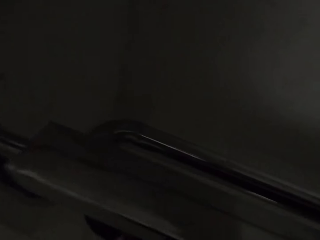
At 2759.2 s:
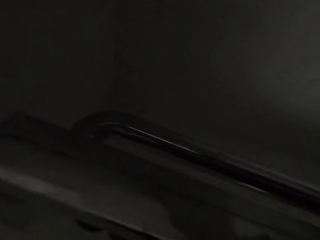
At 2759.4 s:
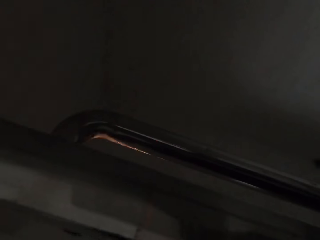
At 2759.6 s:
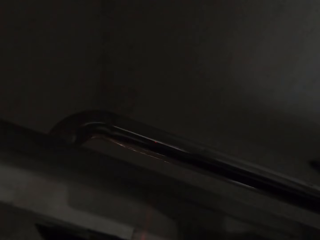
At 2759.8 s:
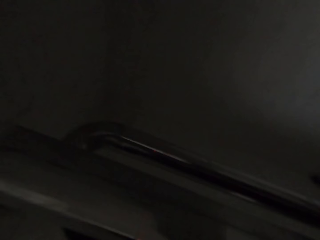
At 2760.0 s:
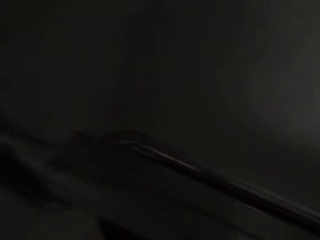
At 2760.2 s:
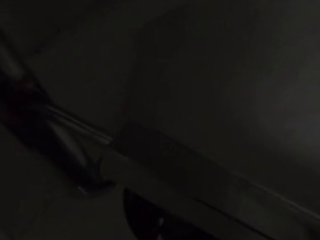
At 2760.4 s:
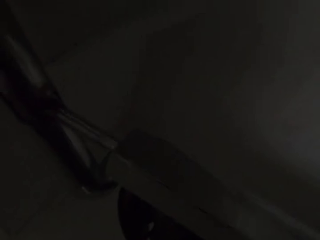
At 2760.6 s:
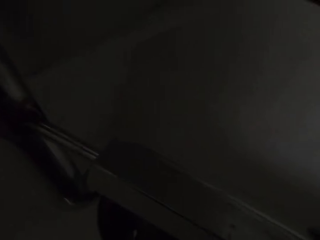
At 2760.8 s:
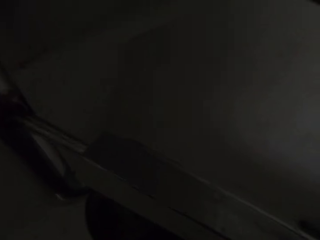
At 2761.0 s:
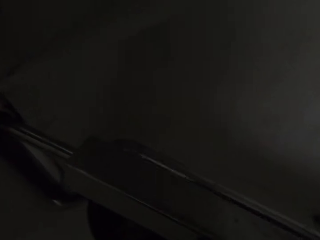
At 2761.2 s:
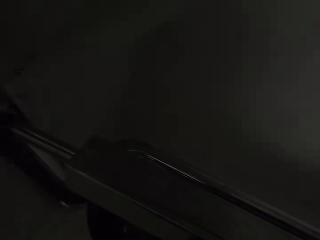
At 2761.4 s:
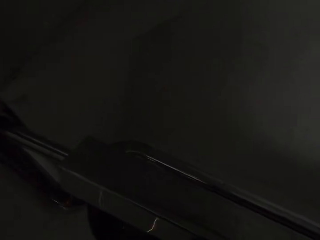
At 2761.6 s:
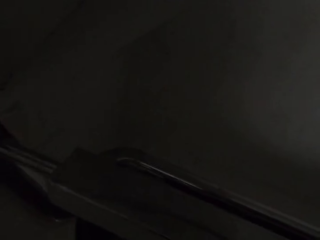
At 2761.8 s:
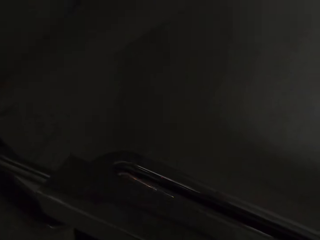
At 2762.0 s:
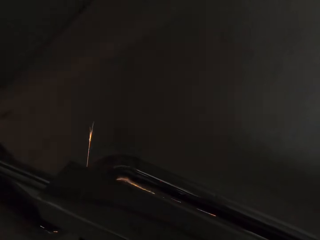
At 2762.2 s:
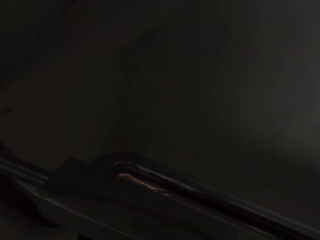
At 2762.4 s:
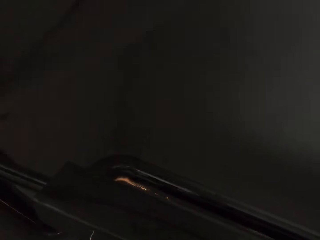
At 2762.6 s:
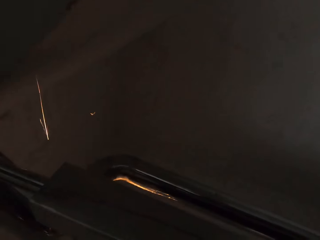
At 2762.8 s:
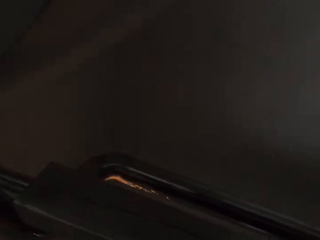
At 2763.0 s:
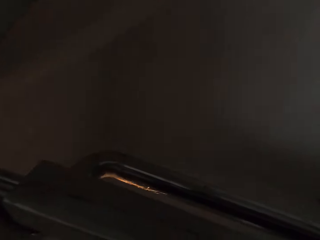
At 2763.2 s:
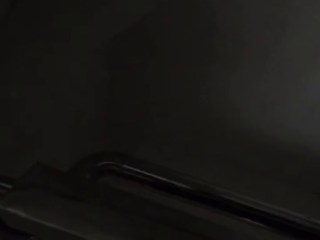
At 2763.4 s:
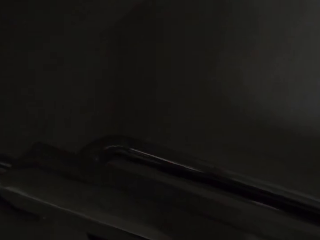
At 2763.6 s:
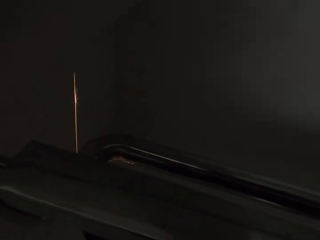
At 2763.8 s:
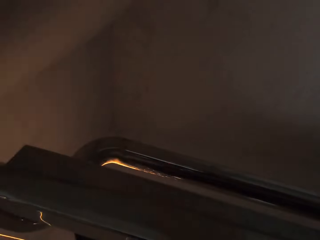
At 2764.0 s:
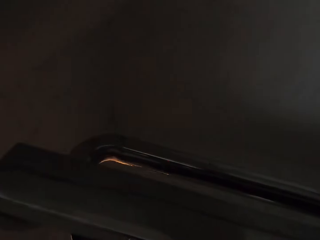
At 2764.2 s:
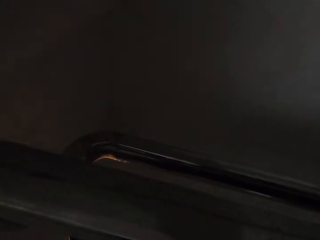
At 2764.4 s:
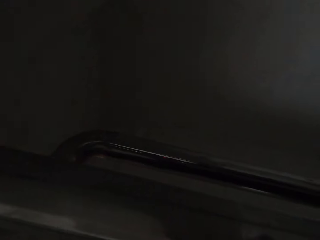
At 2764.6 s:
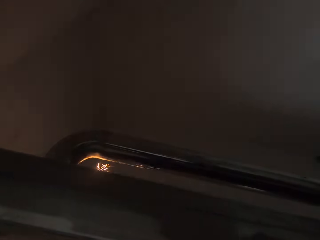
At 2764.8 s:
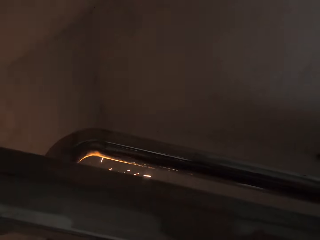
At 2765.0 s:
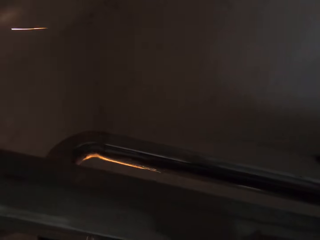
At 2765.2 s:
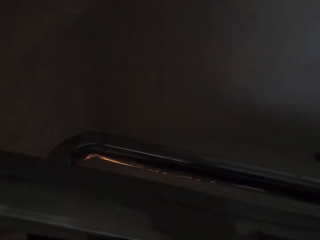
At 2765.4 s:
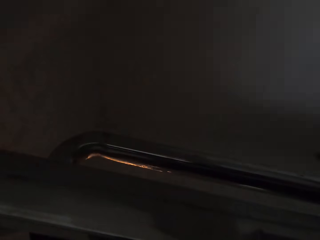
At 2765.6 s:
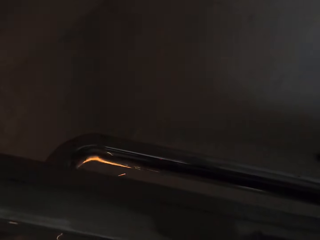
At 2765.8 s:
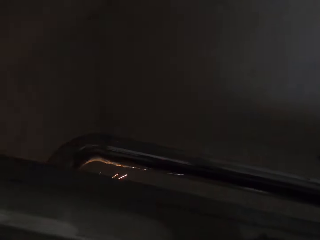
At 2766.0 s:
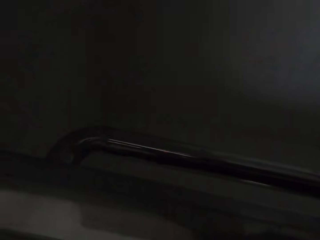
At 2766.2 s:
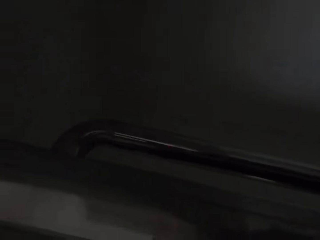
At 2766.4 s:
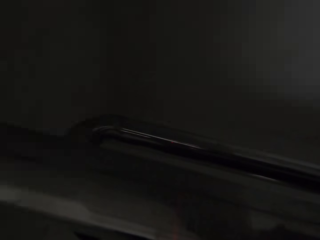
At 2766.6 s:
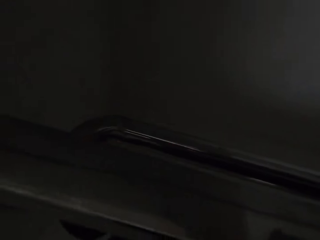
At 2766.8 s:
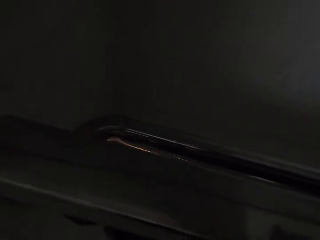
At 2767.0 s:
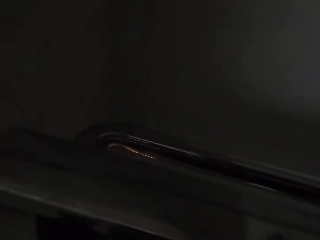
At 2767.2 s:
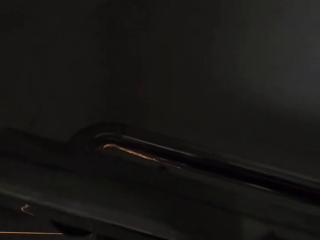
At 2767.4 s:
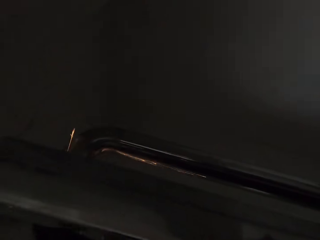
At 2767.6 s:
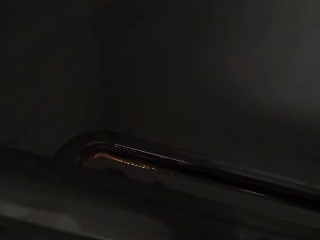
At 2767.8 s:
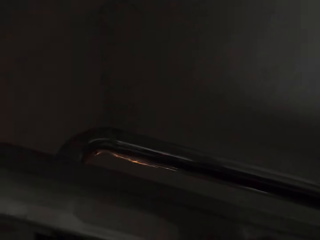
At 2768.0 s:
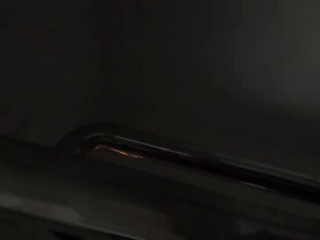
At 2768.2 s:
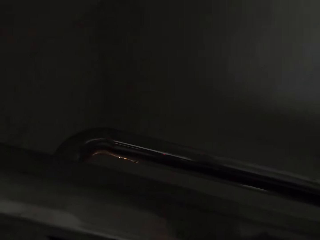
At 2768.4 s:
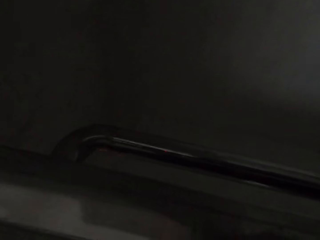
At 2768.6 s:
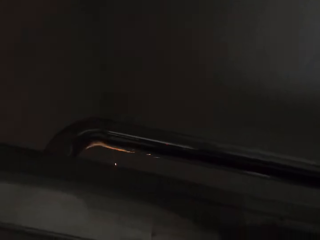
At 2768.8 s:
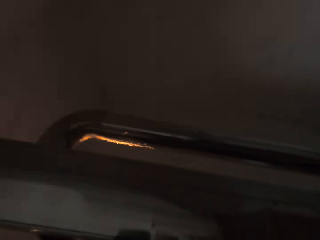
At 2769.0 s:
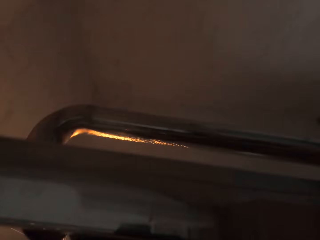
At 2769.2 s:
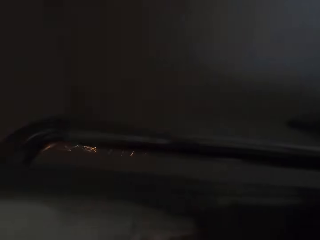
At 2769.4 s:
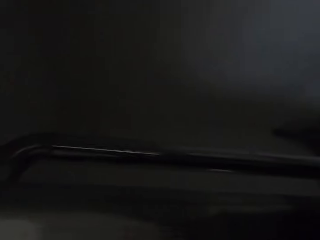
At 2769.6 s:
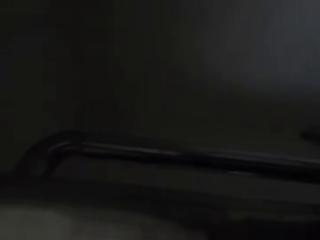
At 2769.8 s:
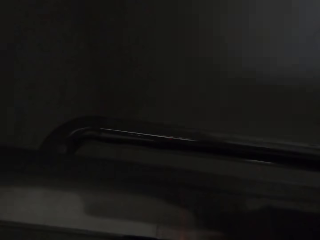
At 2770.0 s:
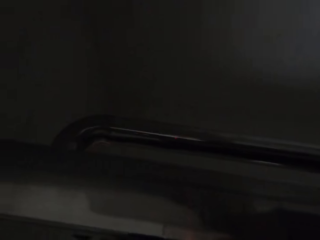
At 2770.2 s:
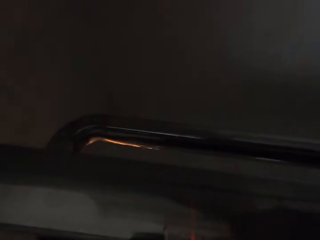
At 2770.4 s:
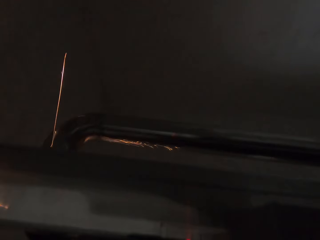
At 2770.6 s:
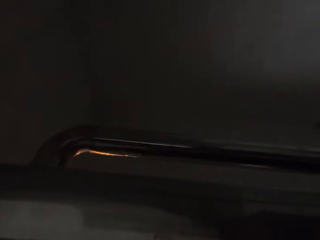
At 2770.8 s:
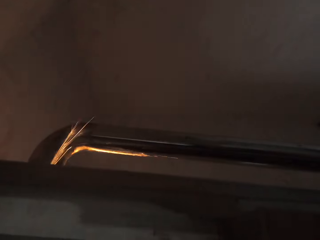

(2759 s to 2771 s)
The camera wearer refines a metal railing. He moves his head. He refines the metal railing.

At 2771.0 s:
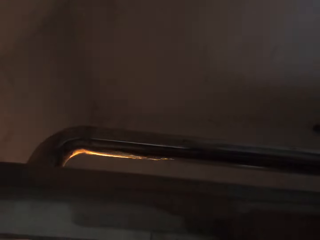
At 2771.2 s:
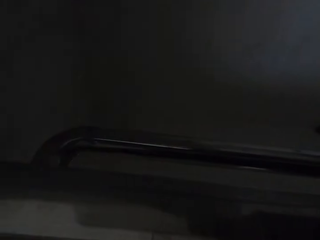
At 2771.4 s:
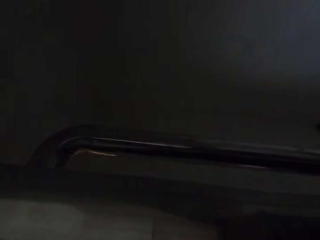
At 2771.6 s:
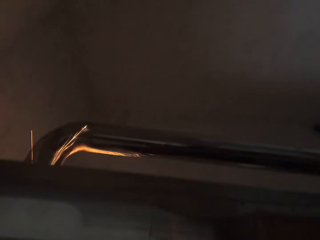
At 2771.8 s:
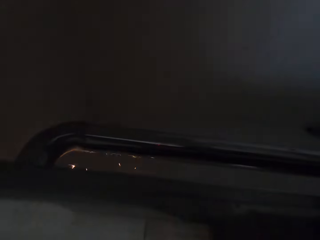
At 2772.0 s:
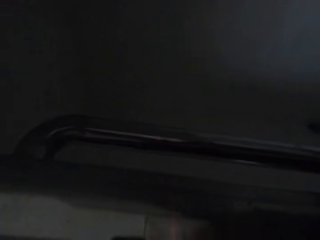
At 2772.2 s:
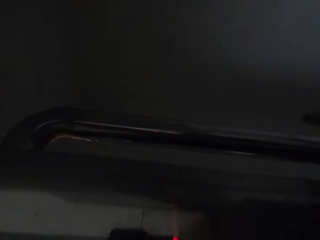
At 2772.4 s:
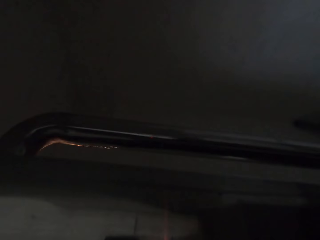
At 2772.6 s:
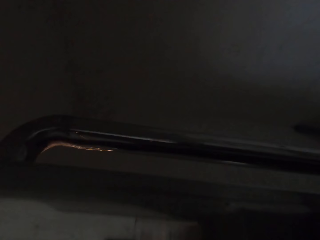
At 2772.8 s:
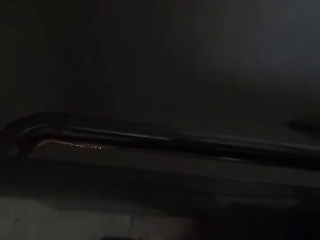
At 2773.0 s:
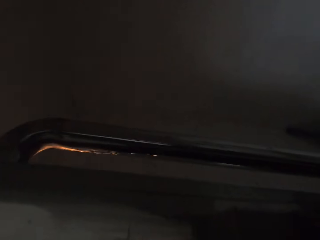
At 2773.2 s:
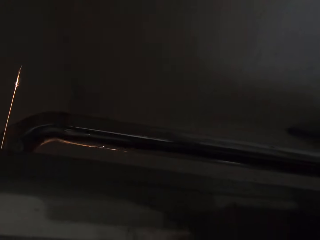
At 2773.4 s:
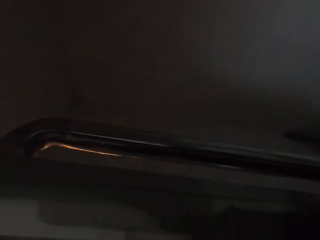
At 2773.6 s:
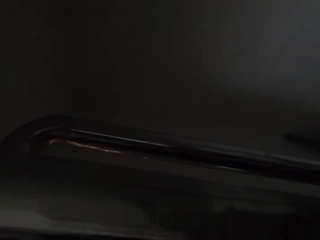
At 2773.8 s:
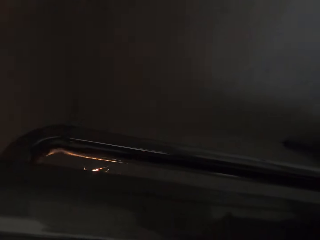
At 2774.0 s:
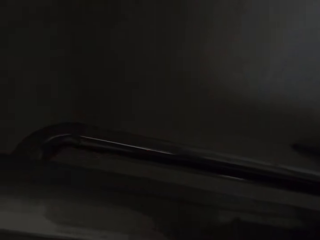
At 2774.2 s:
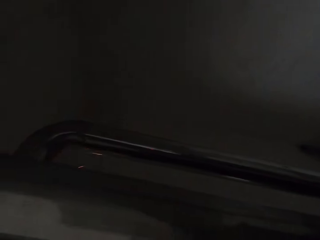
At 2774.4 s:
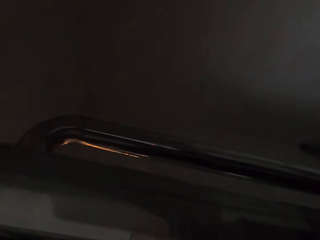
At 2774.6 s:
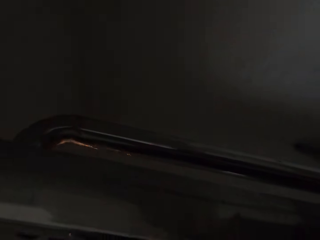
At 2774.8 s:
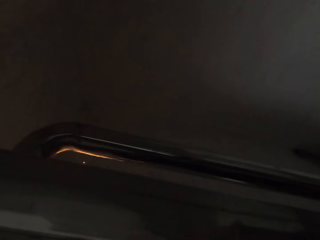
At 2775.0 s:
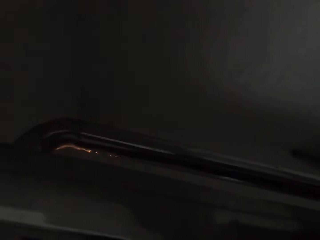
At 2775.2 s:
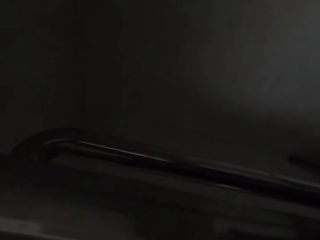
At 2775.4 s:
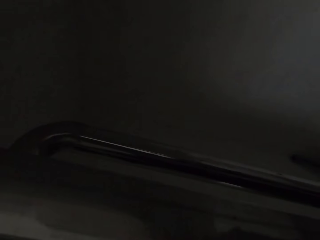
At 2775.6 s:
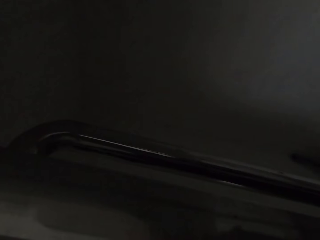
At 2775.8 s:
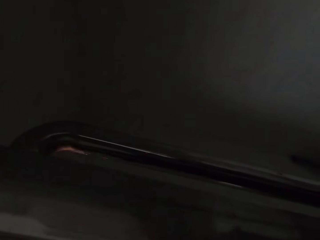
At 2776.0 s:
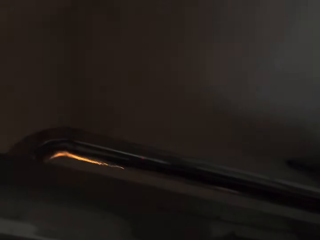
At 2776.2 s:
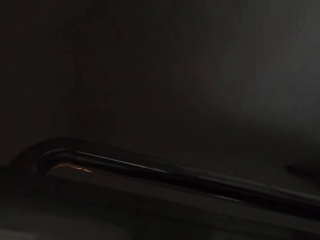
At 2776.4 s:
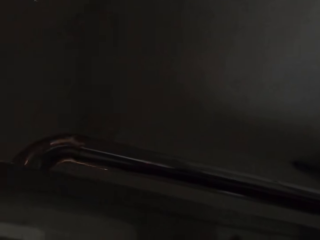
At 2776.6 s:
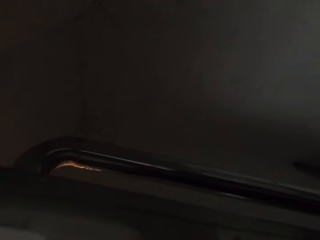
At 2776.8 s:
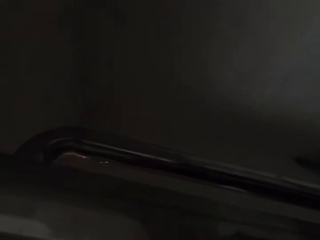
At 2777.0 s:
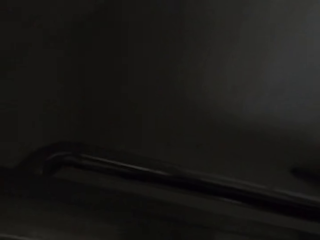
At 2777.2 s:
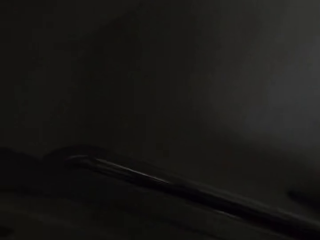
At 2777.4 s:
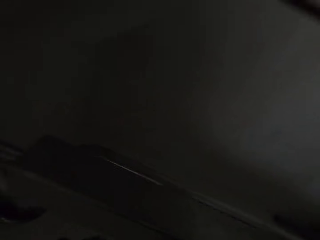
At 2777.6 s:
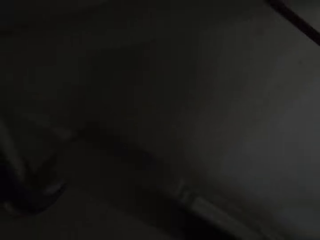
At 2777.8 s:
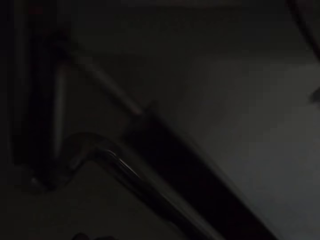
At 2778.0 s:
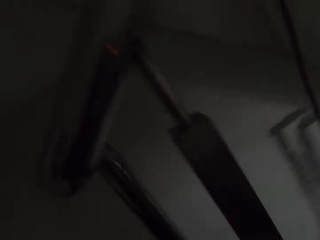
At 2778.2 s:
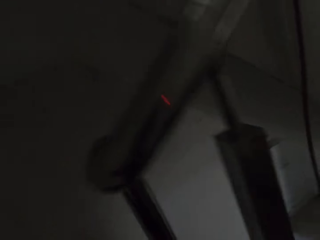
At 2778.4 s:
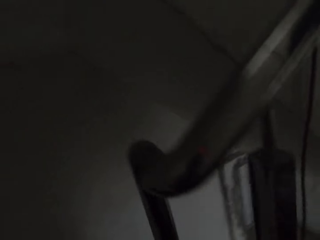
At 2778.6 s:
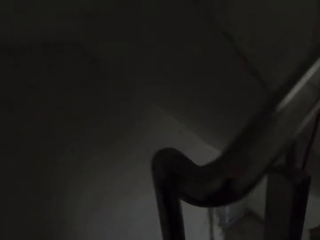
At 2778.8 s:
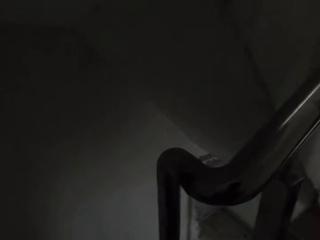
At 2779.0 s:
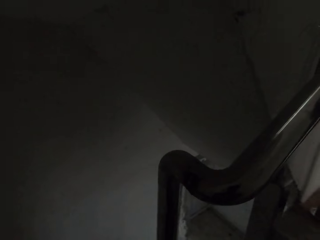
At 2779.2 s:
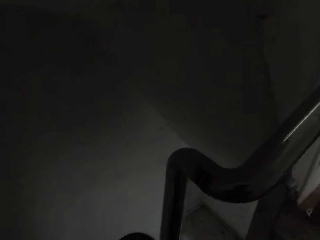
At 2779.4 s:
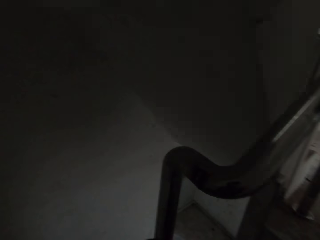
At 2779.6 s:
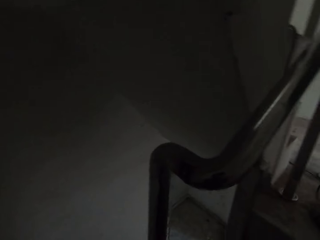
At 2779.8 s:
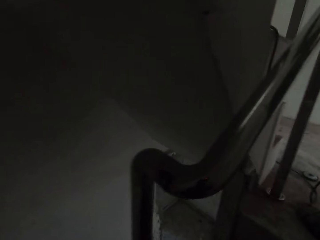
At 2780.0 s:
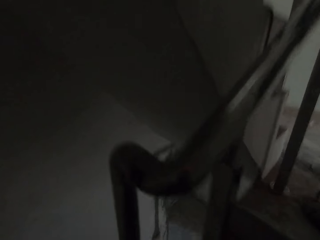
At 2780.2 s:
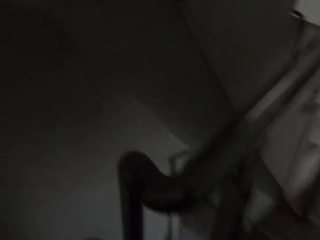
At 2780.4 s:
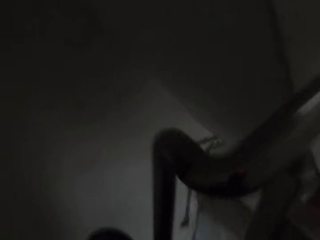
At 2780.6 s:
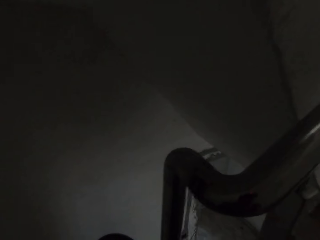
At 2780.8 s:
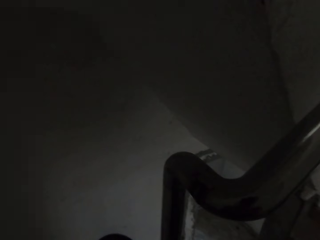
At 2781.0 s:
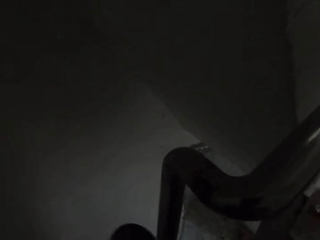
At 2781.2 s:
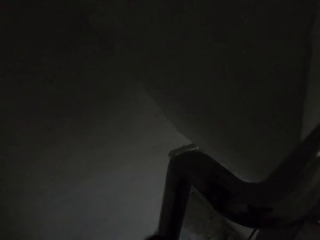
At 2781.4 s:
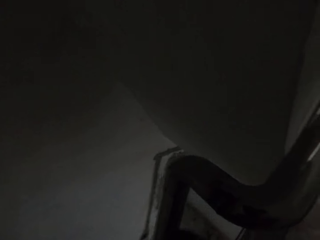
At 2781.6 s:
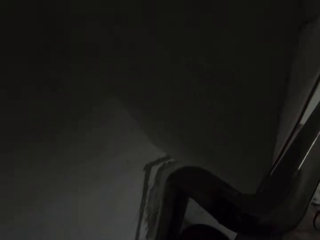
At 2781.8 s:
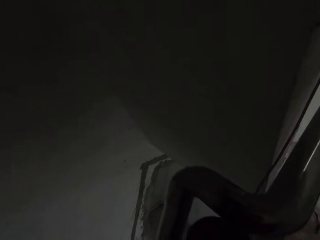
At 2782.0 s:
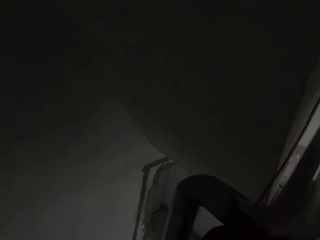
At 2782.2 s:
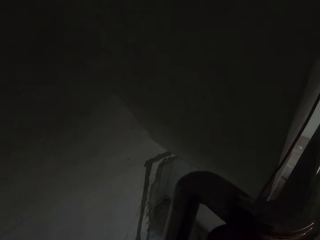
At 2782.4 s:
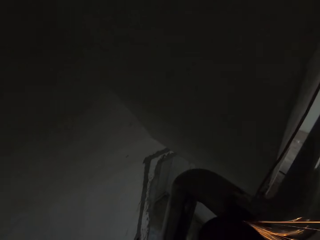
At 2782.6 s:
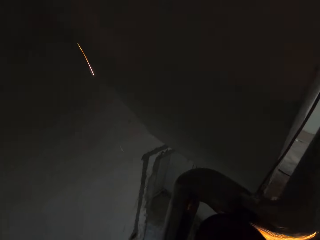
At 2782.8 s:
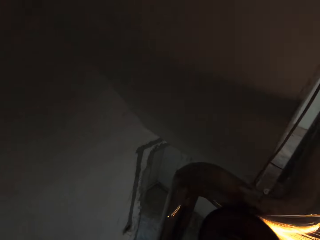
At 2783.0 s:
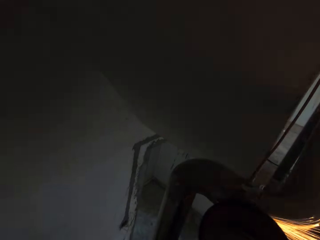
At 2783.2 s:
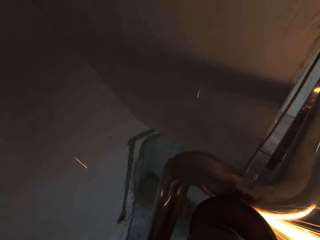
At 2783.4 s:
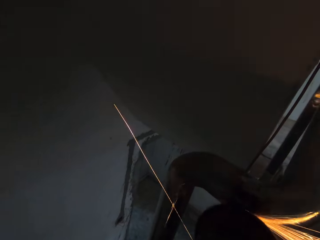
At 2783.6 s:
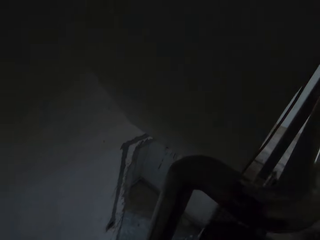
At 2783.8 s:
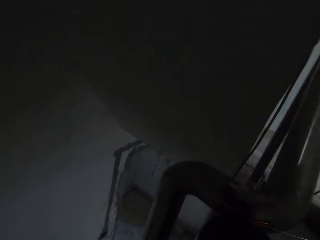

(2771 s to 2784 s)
The camera wearer moves his head. He refines a metal railing.
